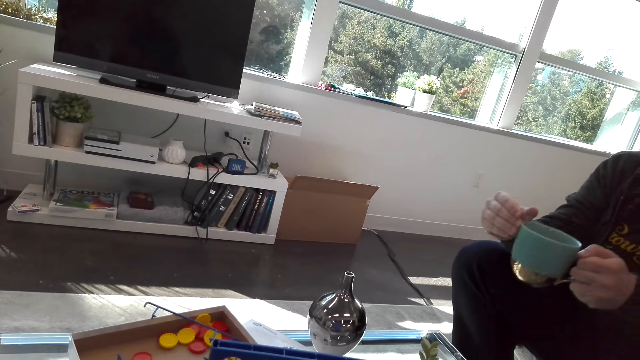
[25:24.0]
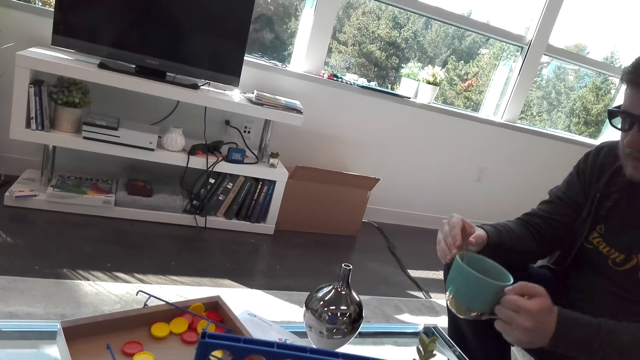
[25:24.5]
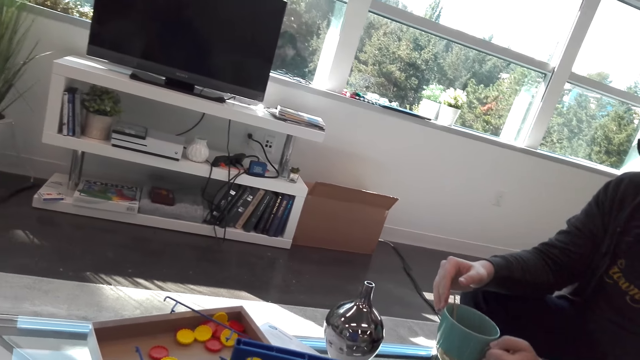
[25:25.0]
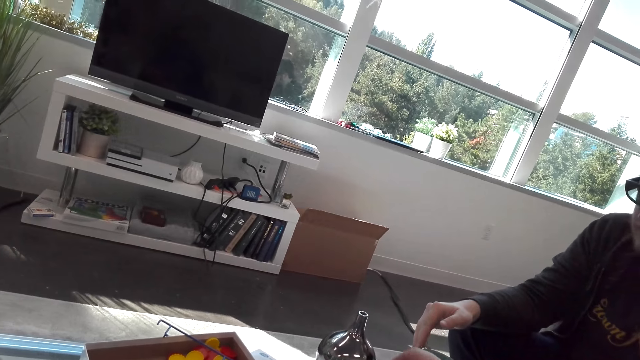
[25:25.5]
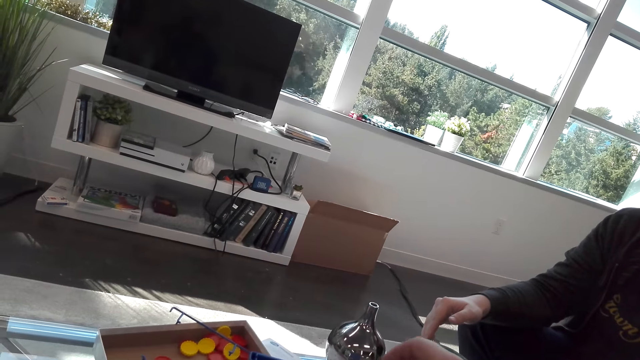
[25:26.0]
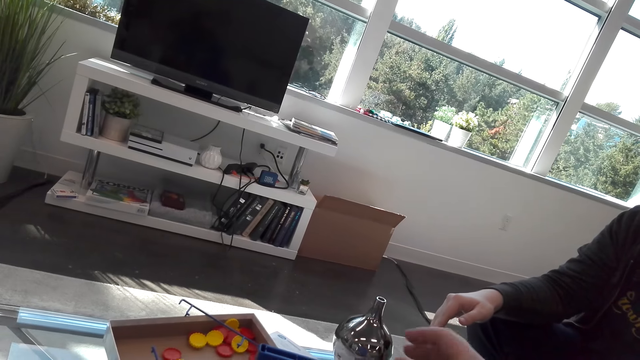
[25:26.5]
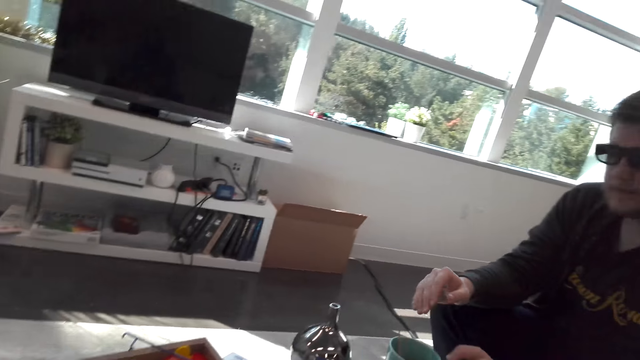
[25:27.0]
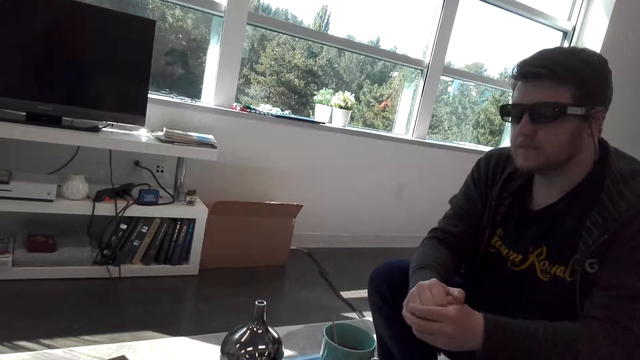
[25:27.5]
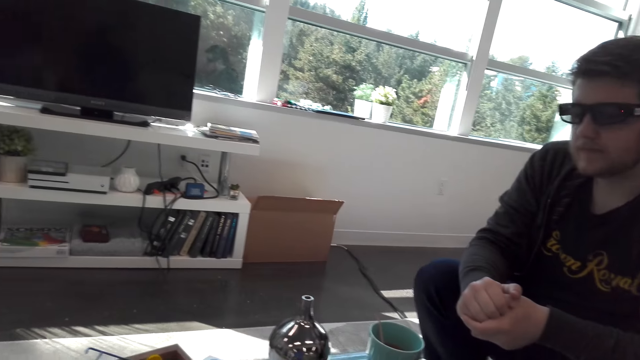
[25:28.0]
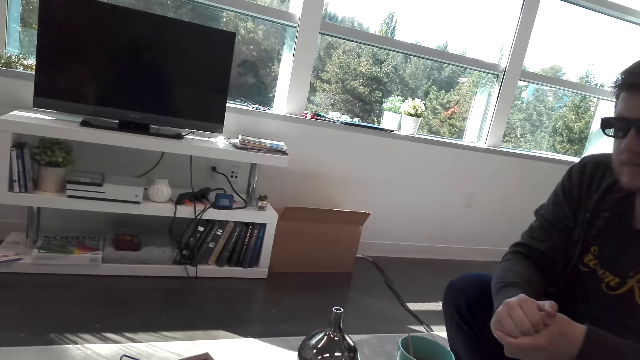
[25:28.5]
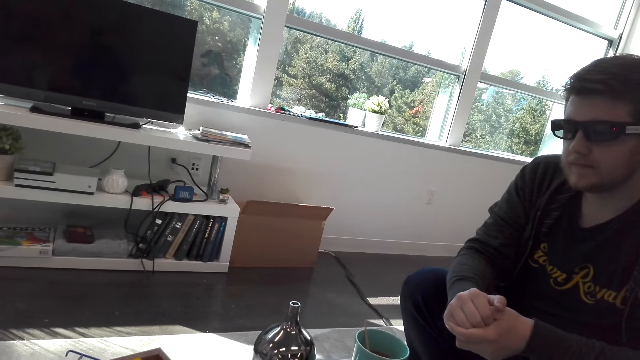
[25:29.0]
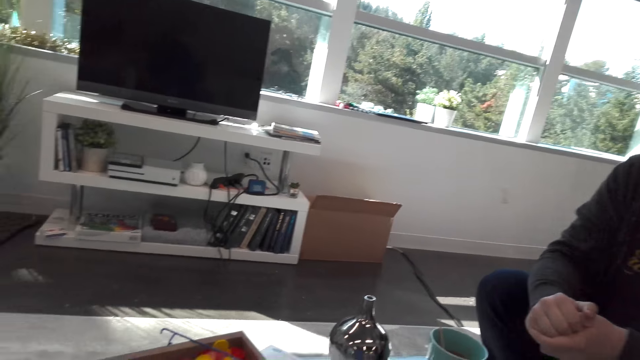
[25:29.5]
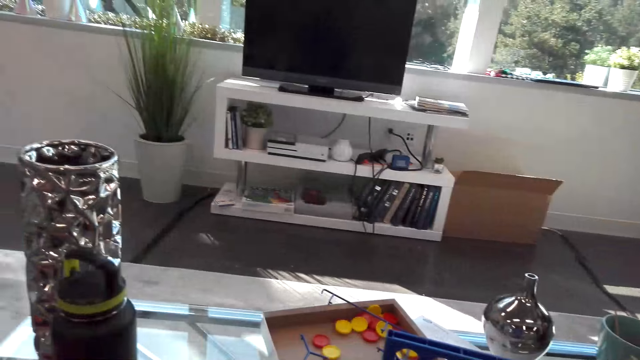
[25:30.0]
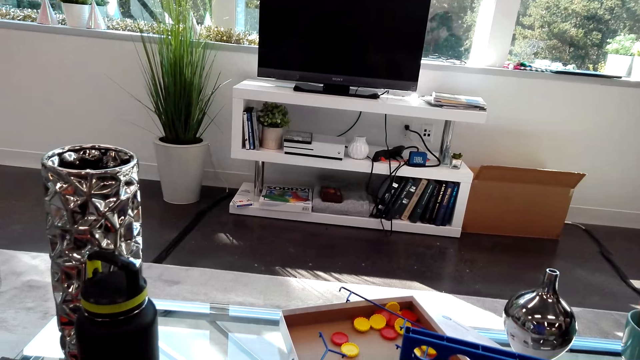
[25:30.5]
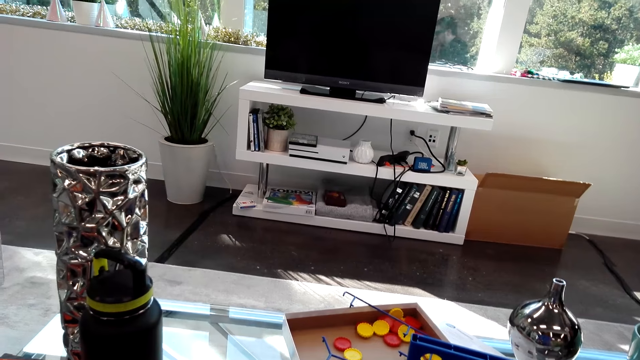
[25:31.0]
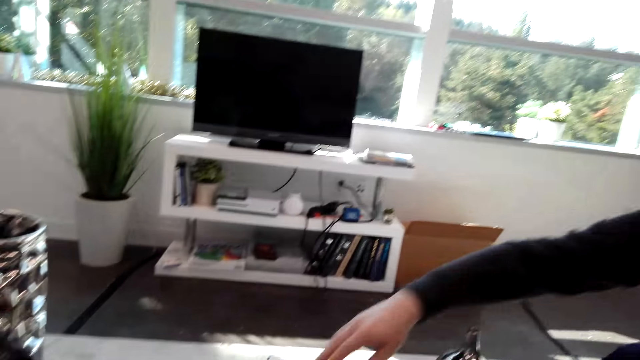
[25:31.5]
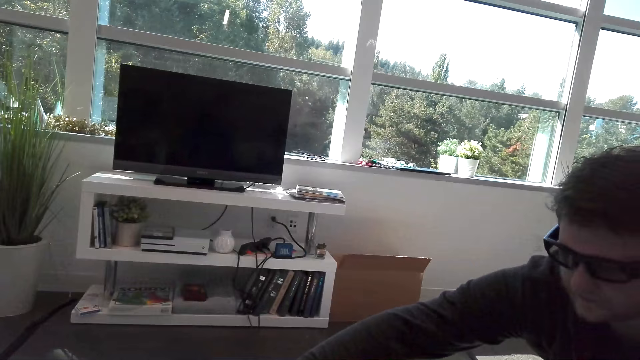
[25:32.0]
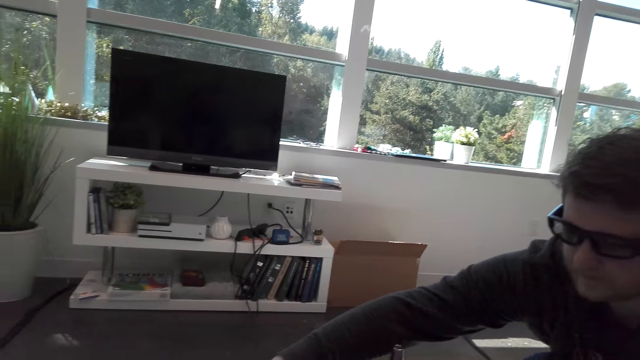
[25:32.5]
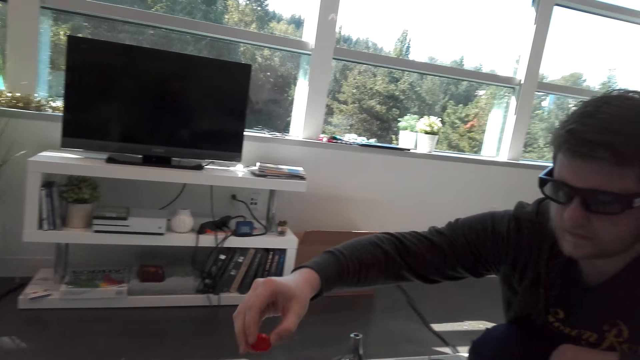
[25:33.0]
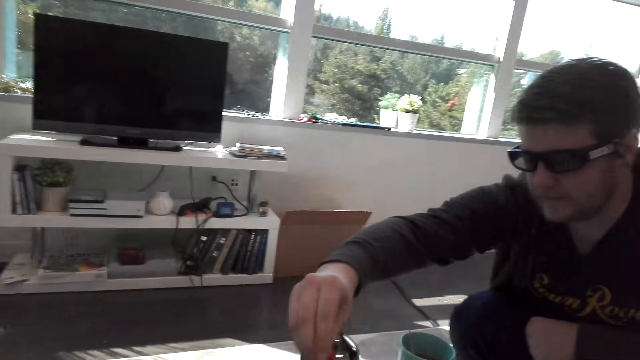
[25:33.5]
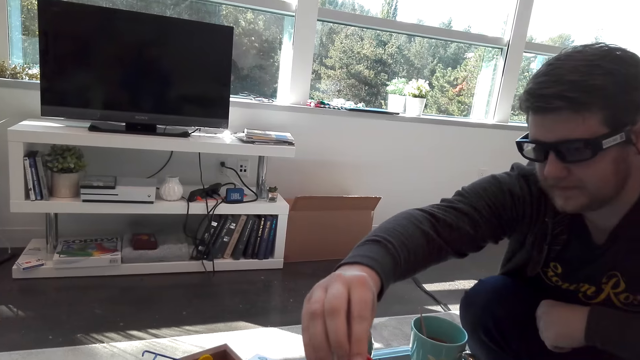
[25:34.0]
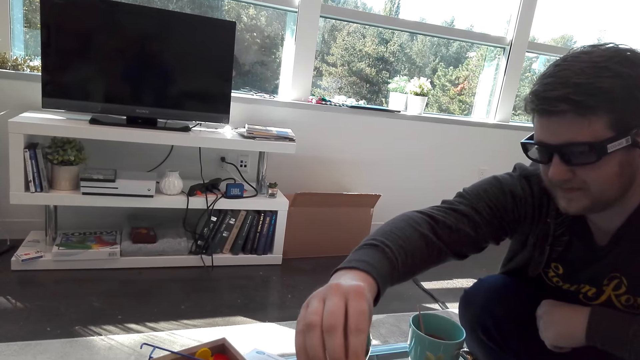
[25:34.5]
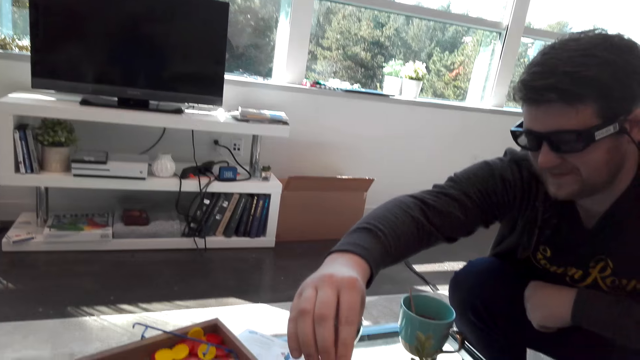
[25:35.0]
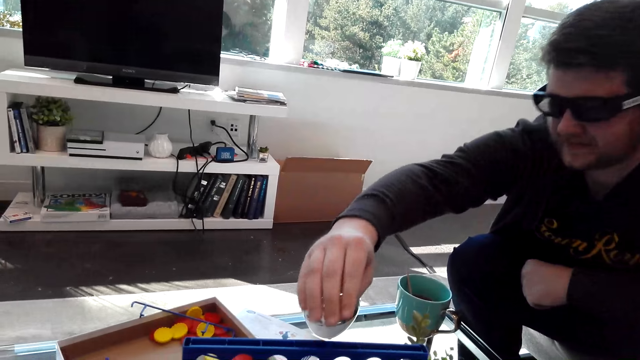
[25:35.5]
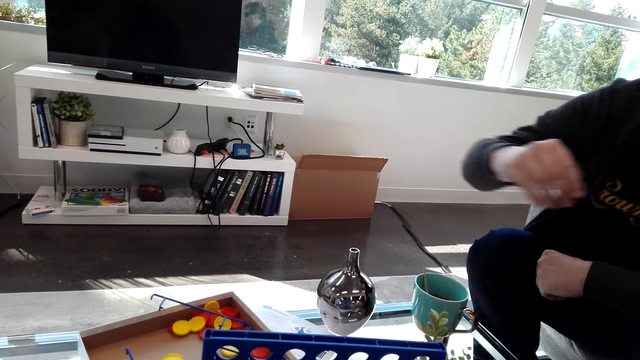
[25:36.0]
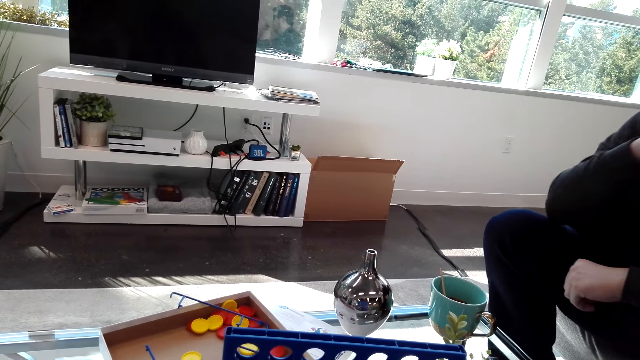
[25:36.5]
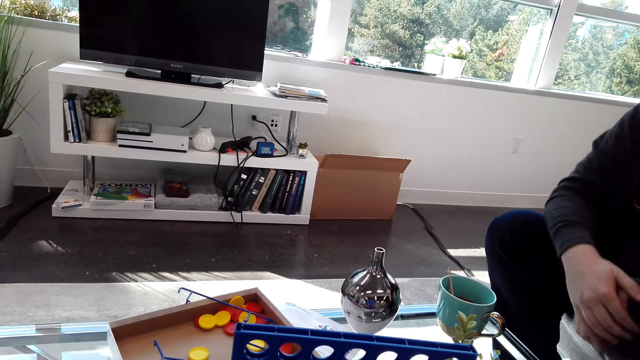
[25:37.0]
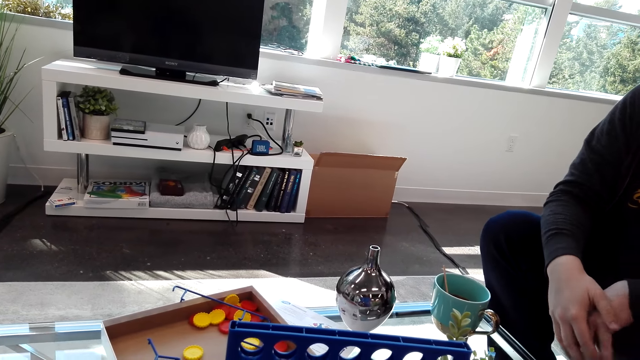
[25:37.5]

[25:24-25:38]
A person drinks tea and puts the cup on the water. The camera wearer plays the Connect 4 game. The person picks up the Connect 4 dice and plays the Connect 4.

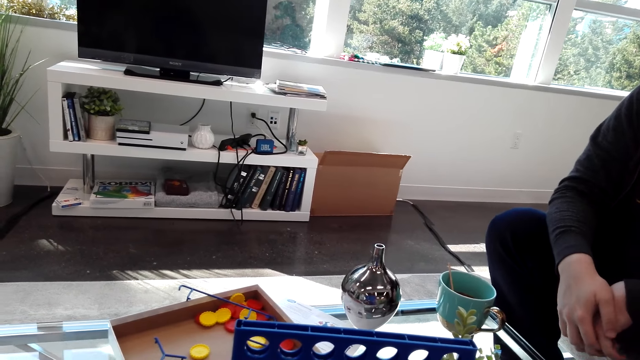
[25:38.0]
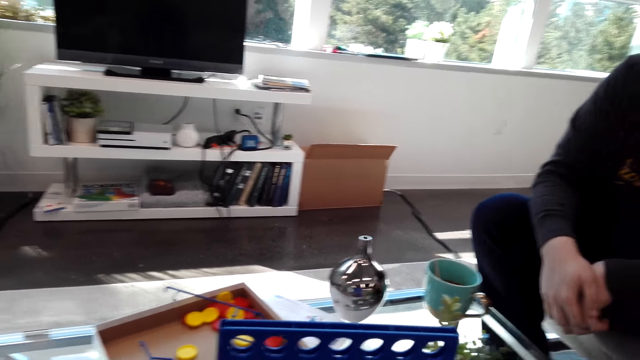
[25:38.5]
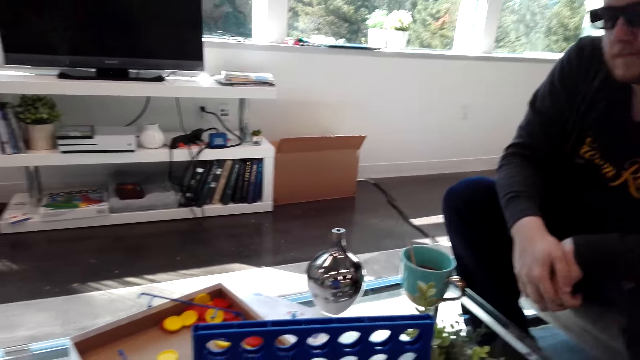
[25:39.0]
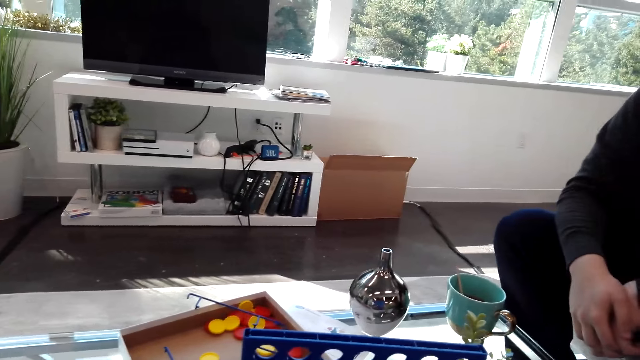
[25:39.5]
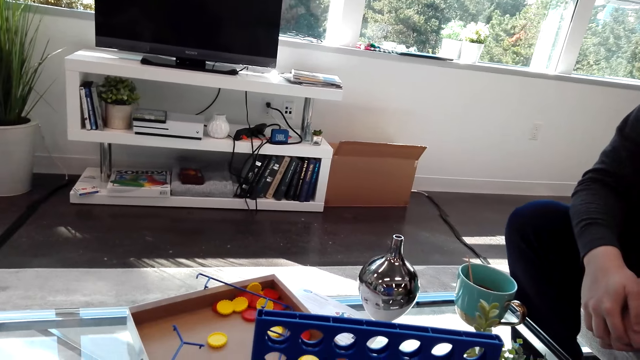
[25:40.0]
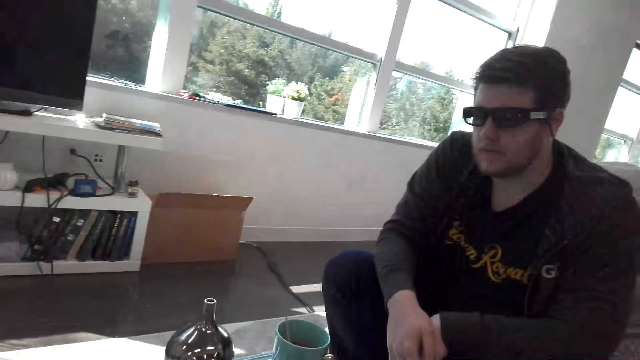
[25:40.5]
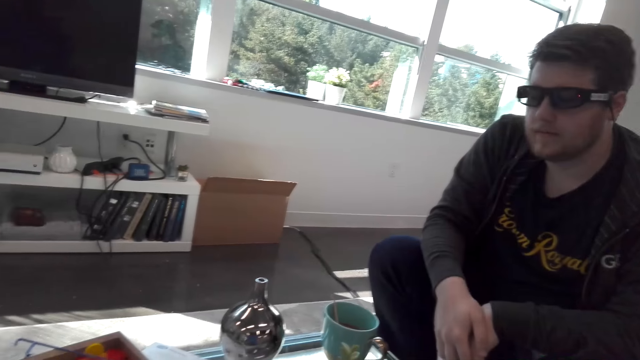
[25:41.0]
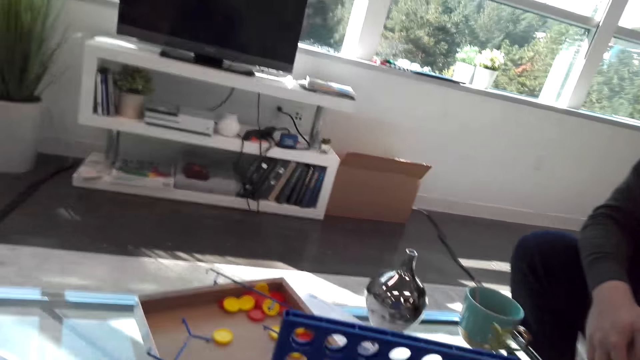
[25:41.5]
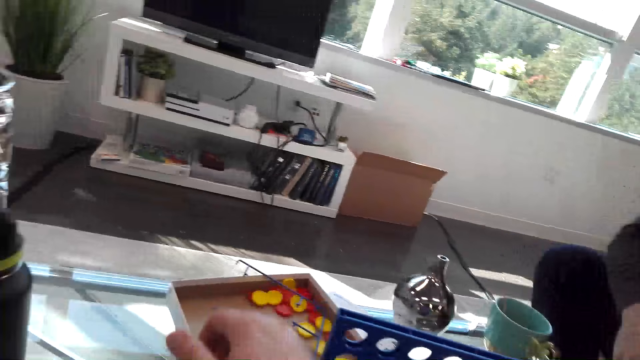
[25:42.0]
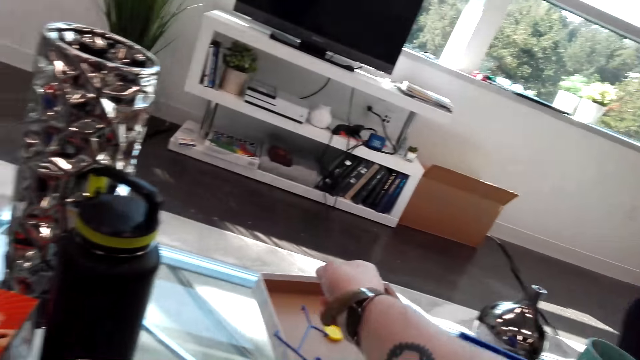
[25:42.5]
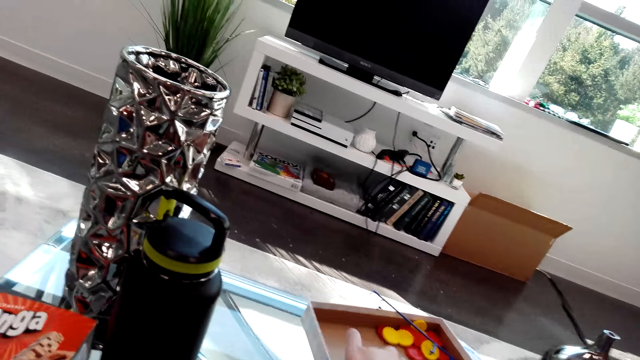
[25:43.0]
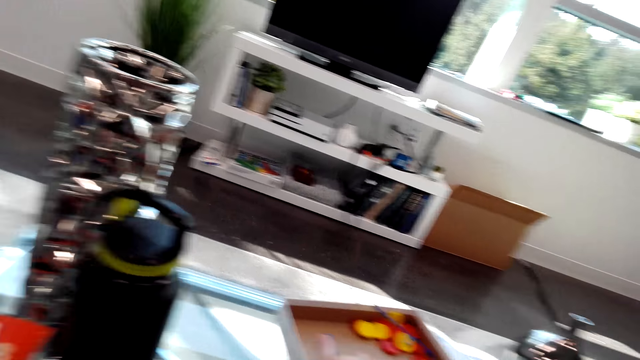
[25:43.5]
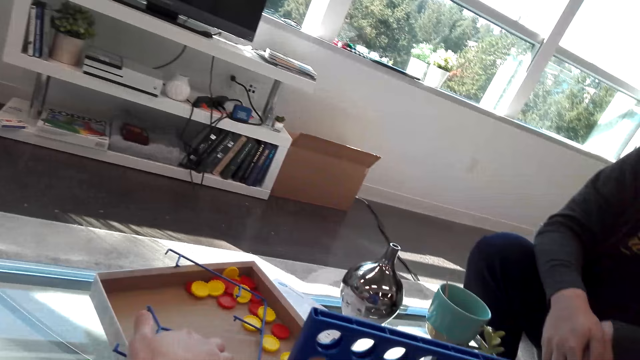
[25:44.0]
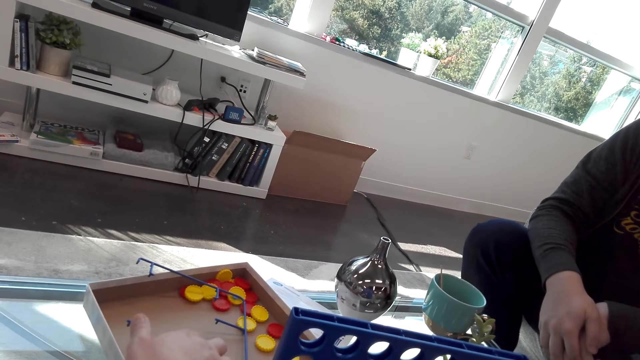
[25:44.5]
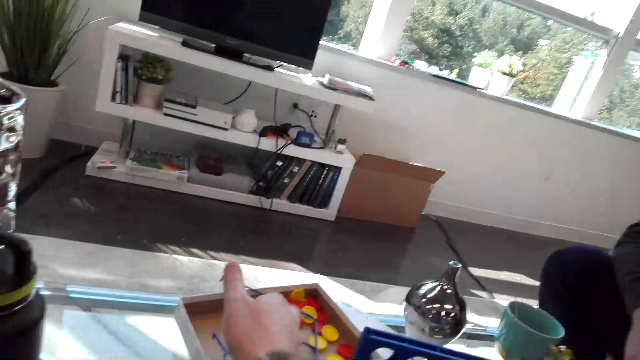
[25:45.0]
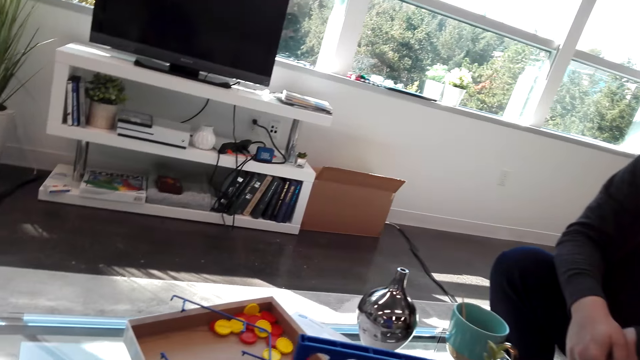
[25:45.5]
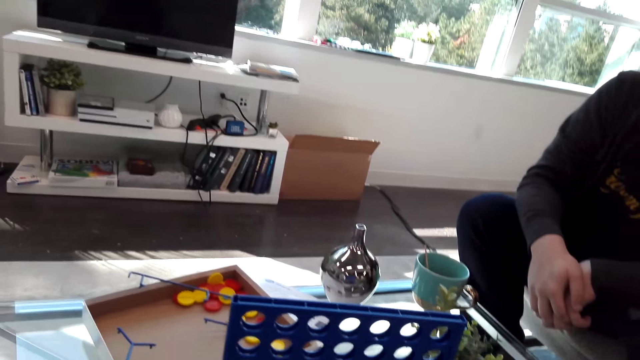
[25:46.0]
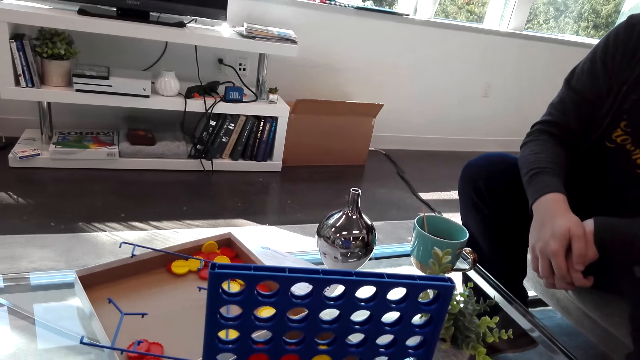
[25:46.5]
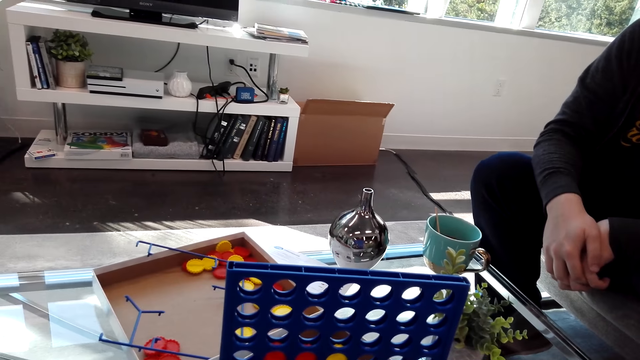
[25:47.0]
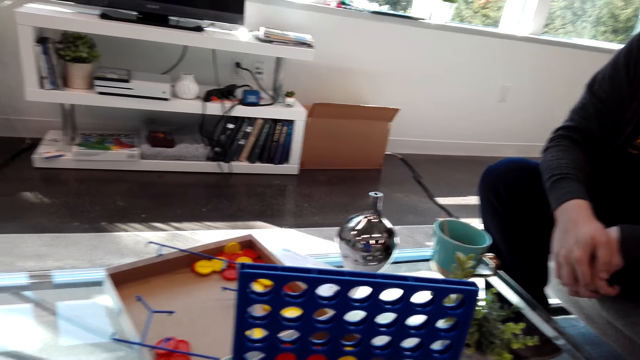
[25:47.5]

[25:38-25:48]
The camera wearer looks around. They play the Connect 4 game.
